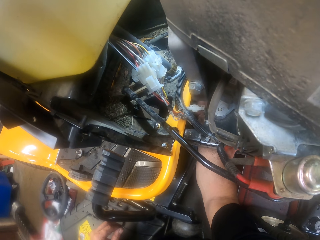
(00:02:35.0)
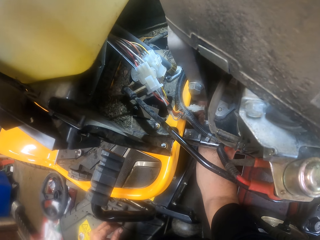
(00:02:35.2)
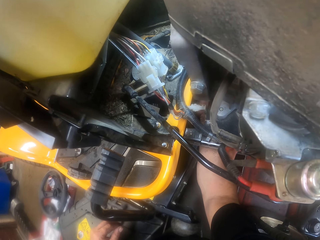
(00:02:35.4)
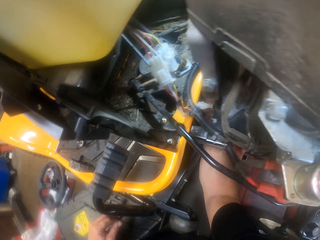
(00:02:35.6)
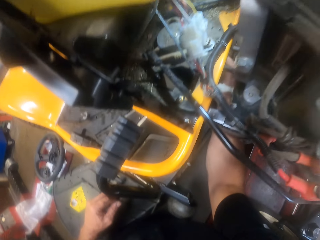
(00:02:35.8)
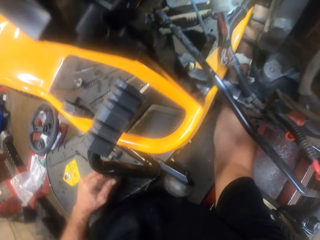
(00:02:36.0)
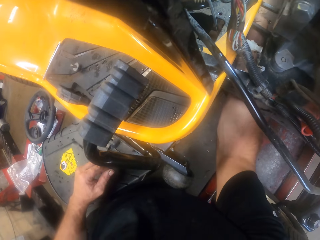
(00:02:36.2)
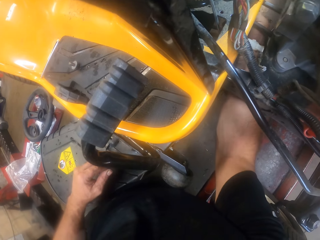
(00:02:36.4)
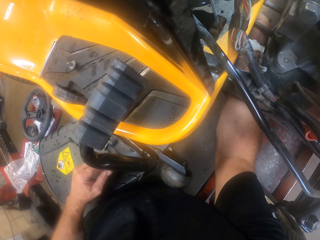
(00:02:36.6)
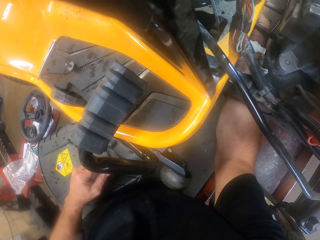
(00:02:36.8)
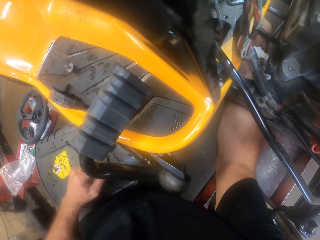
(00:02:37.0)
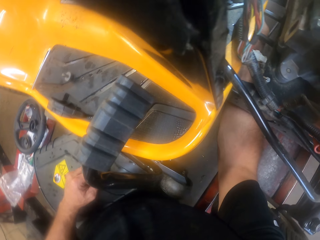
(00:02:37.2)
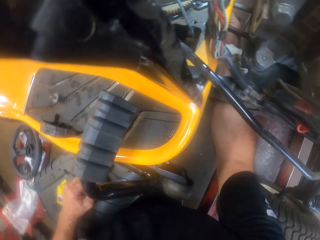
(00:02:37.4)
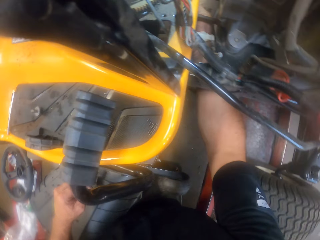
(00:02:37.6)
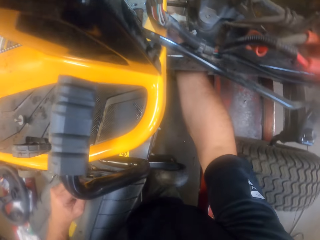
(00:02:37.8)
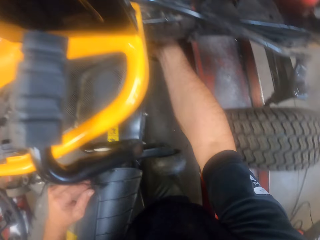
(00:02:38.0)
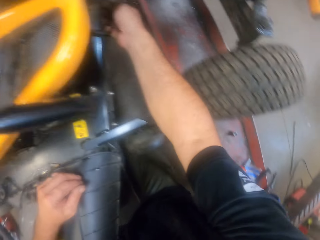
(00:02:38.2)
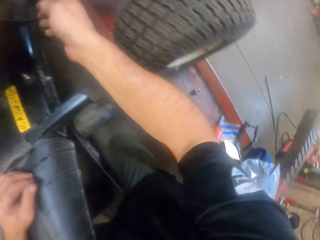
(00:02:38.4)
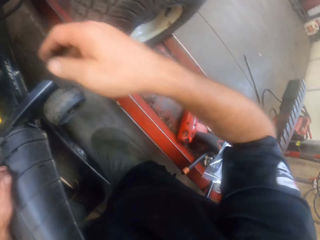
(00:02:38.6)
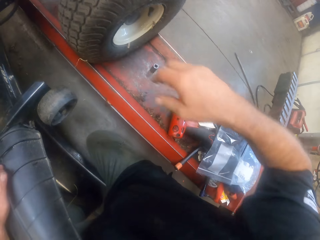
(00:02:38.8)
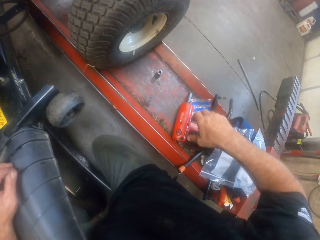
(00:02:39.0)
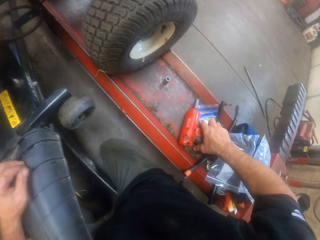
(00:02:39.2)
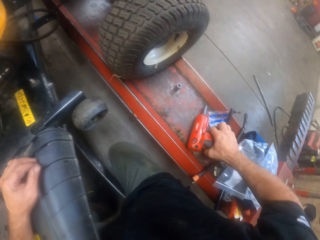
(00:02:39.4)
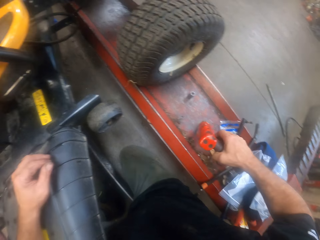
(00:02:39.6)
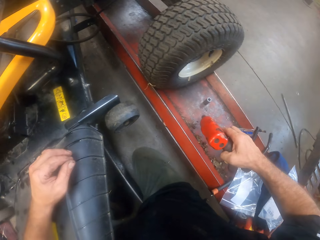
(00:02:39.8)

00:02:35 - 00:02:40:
The camera wearer picks up the drill machine from the iron.

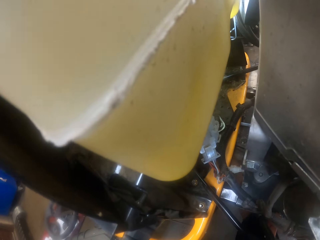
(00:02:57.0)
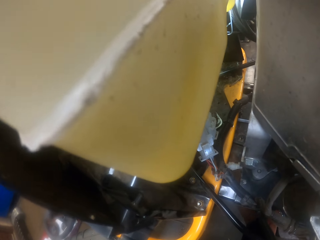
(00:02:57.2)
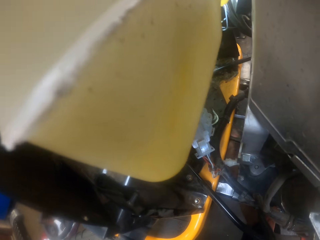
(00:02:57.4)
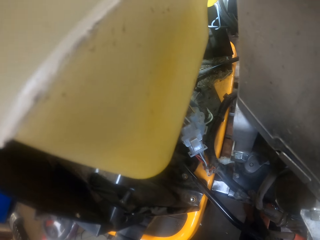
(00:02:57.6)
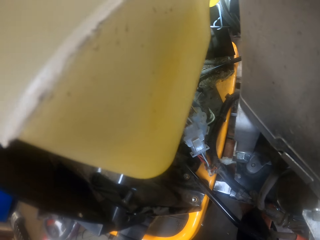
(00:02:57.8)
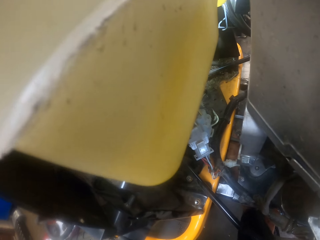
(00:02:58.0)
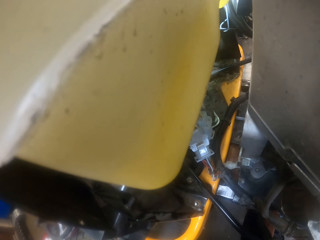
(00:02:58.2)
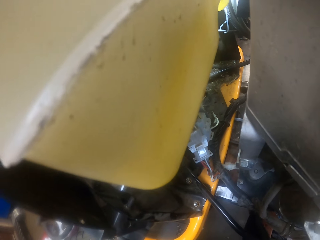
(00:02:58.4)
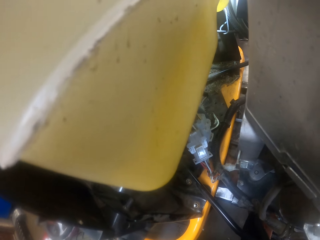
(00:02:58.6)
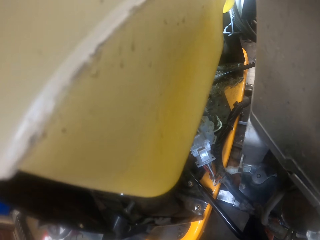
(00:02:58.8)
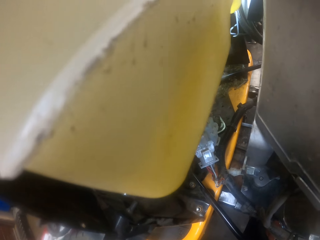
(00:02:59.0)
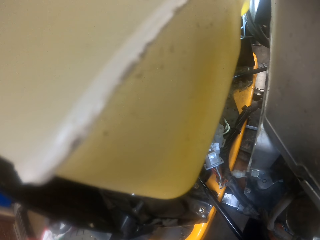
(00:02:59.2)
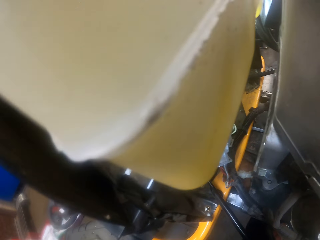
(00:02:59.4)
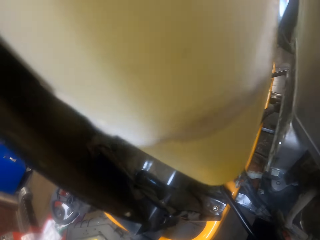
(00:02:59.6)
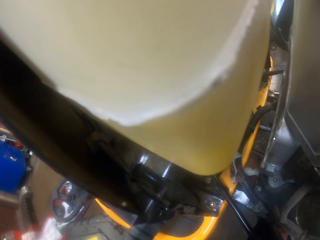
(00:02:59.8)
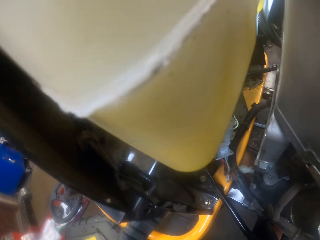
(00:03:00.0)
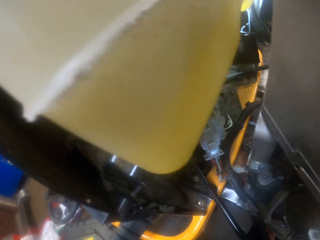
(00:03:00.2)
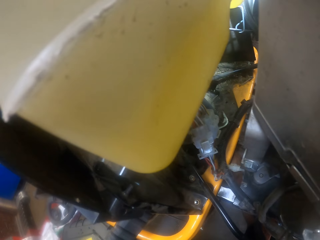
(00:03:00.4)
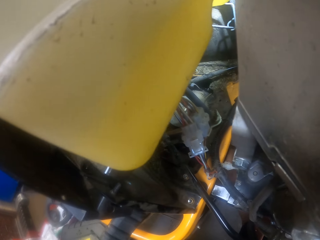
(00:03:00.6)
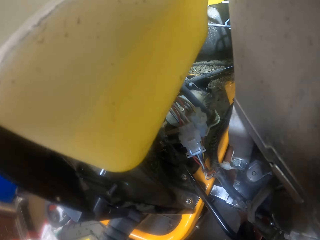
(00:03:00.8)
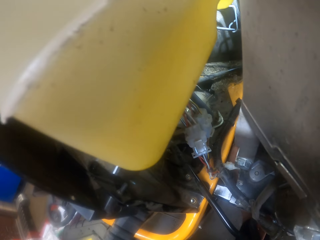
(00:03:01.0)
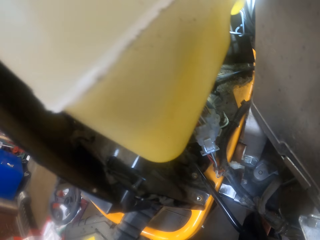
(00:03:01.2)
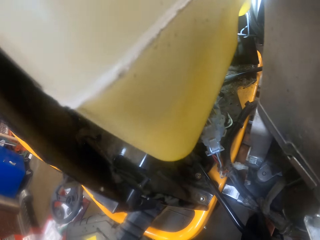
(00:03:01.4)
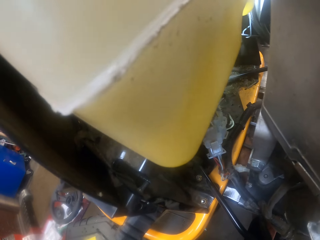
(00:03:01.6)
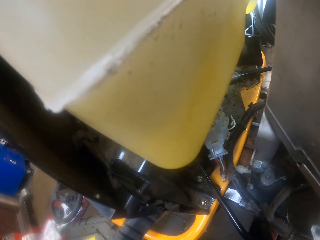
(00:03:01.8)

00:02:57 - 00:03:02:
The camera wearer works on the tractor.

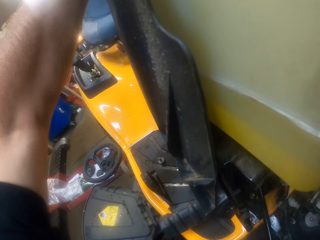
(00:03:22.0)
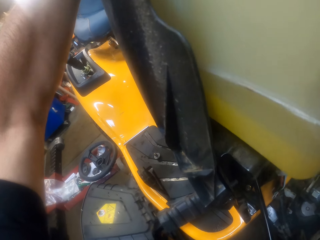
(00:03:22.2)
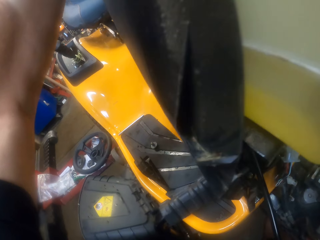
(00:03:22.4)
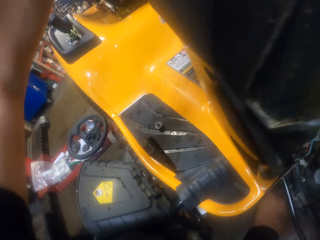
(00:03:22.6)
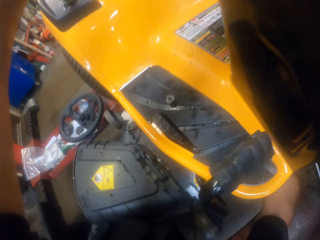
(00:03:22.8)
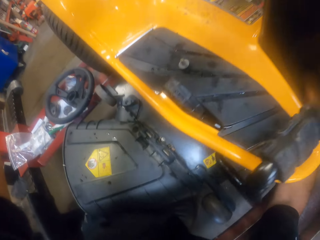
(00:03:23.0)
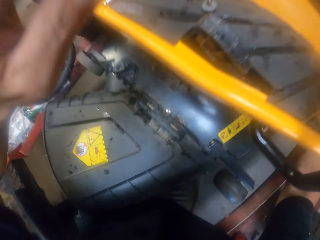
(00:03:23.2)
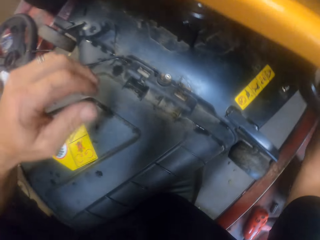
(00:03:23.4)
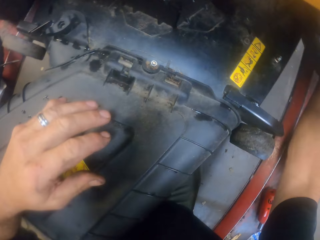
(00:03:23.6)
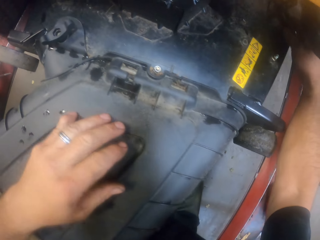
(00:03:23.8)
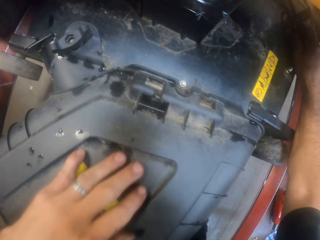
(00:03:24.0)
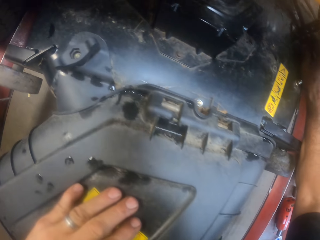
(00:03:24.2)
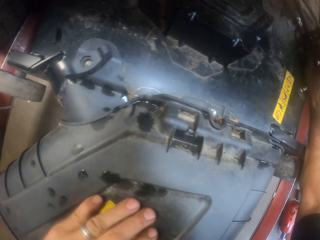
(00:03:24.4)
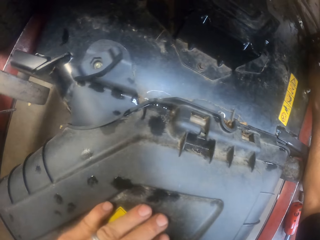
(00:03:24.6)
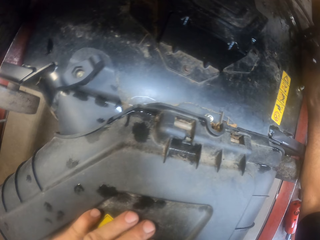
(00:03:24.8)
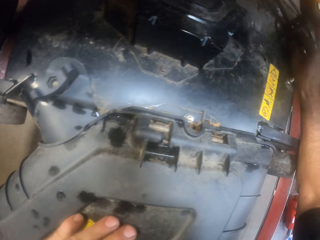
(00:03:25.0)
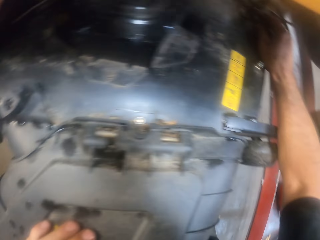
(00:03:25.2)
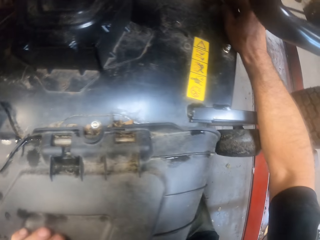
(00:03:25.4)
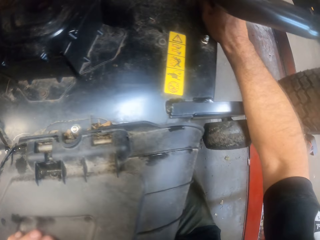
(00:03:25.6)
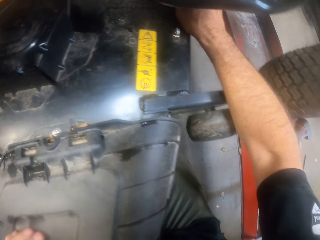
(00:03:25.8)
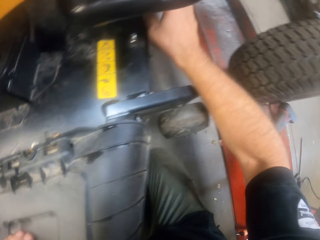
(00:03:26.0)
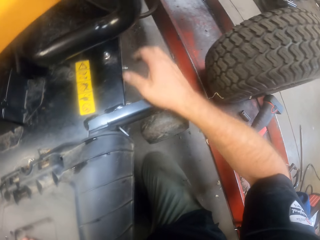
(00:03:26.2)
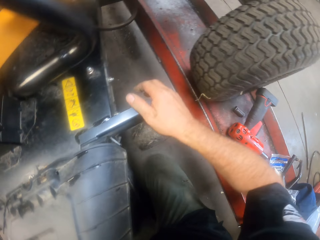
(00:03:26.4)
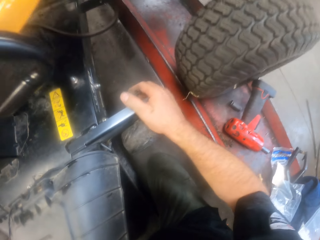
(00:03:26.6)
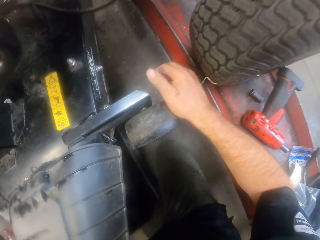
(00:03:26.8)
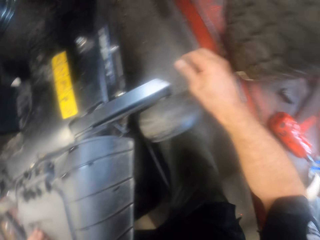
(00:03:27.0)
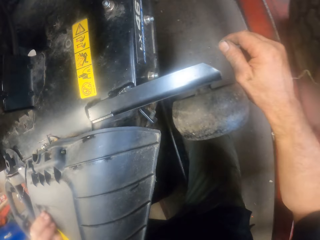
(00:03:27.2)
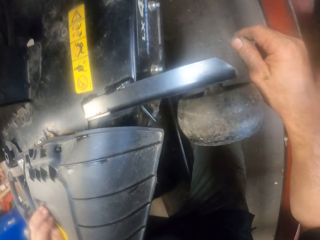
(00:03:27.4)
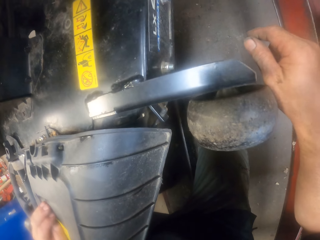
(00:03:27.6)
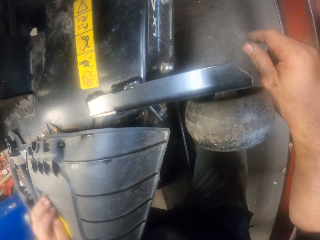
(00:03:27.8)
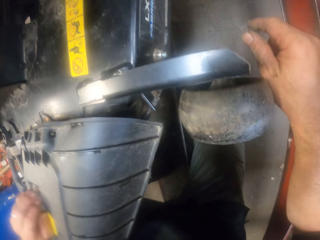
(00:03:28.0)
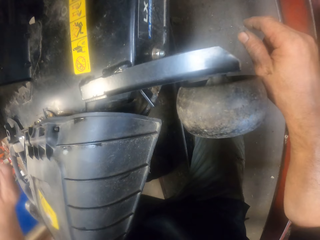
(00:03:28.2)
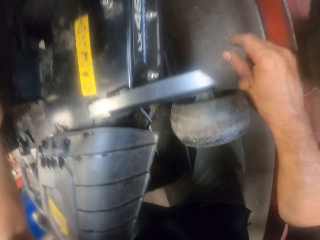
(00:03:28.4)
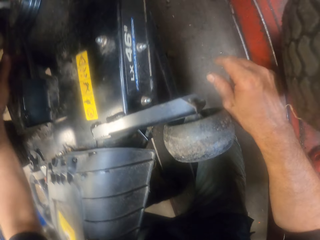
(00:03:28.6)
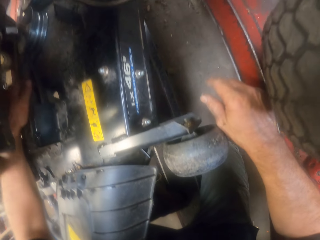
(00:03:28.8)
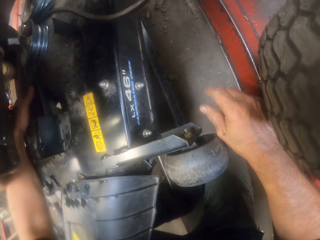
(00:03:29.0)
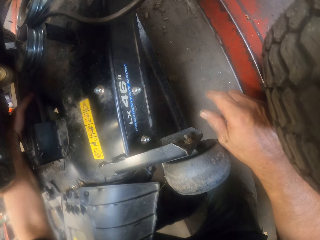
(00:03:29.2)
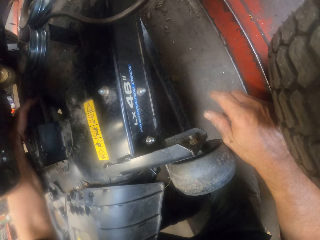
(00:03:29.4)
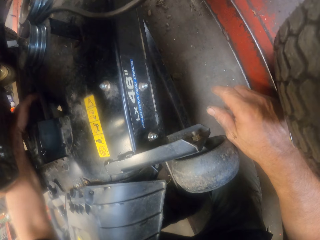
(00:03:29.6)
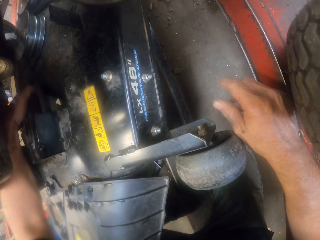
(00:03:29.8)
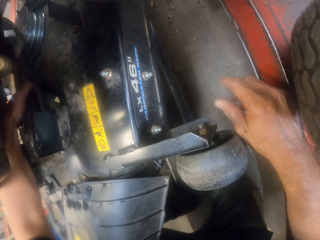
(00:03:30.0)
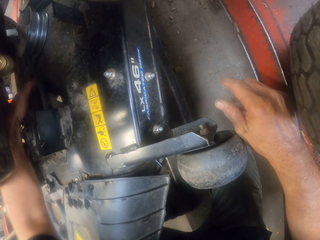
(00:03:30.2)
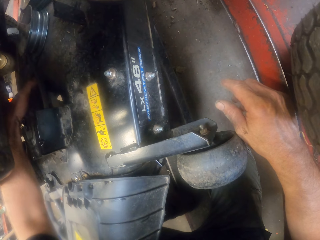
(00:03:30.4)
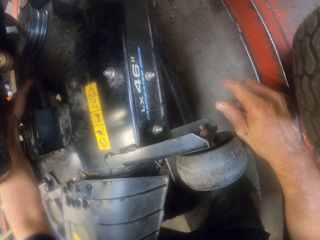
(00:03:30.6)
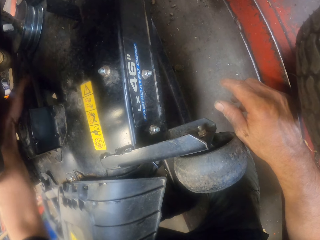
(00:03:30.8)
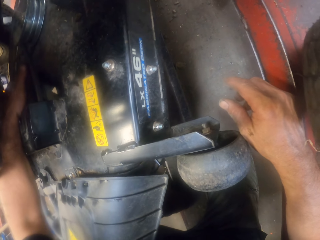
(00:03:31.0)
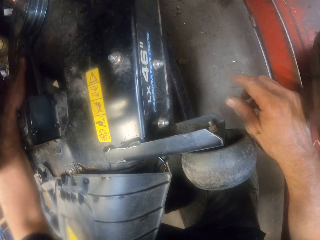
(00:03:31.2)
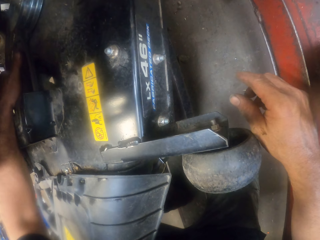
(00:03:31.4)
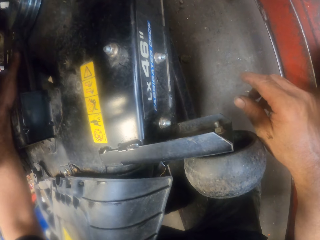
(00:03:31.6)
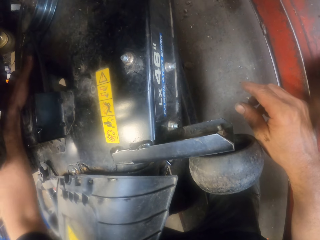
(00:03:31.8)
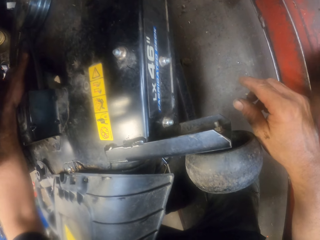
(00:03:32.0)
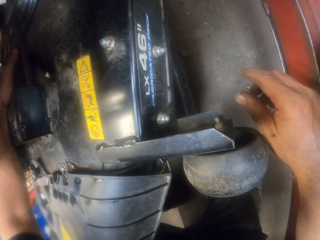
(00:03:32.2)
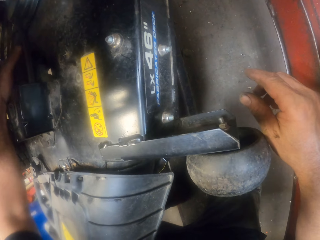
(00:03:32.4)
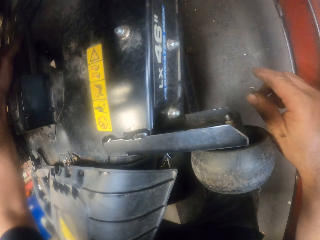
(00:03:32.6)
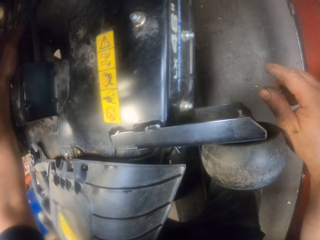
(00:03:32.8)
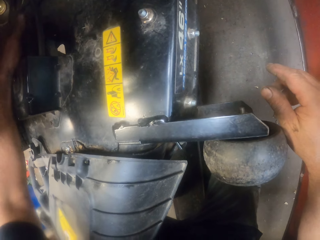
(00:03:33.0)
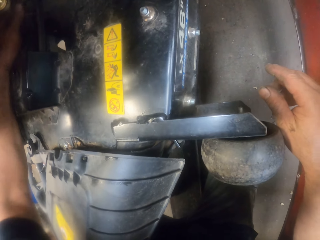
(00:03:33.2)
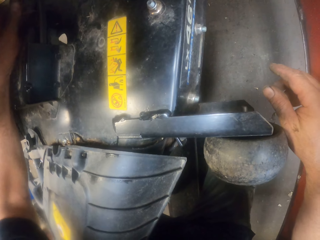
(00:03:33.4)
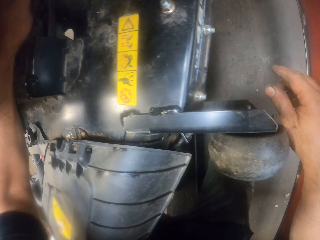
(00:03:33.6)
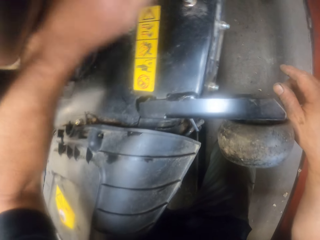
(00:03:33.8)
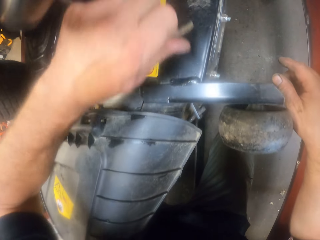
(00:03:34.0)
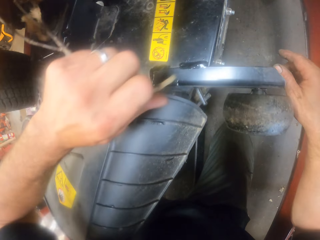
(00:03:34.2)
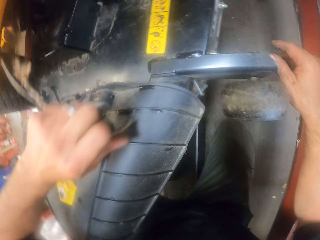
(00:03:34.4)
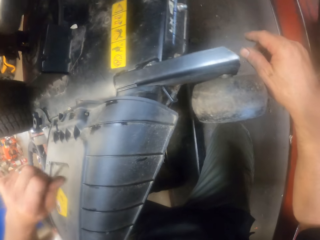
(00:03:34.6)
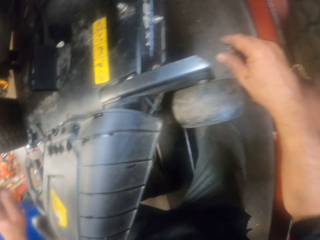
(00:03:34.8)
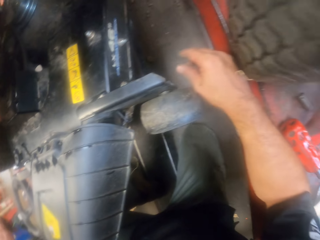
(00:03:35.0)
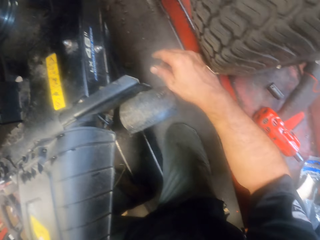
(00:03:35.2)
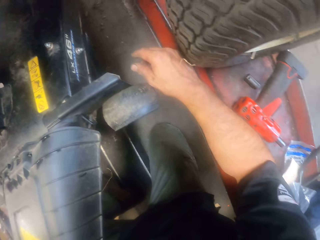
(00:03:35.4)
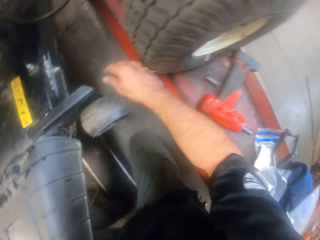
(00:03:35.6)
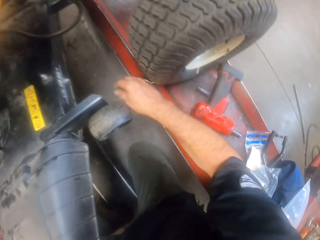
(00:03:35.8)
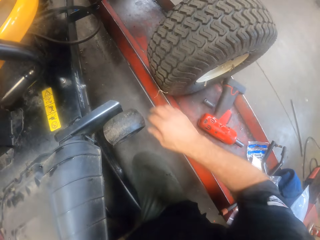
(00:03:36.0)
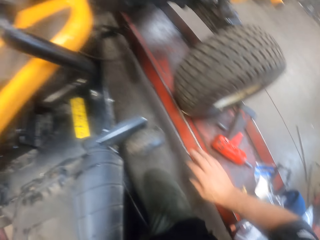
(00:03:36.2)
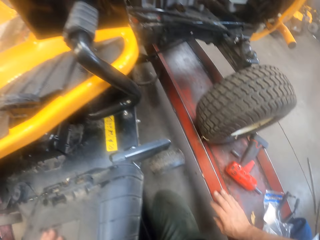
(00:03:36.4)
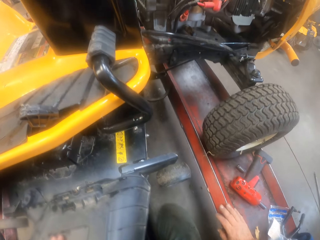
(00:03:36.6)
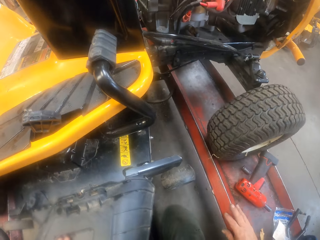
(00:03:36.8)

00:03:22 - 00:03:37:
The camera wearer touches the engine top. They align the wires. They unplug the wire from the tractor. They straighten the wires.
